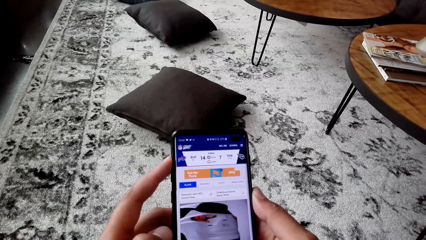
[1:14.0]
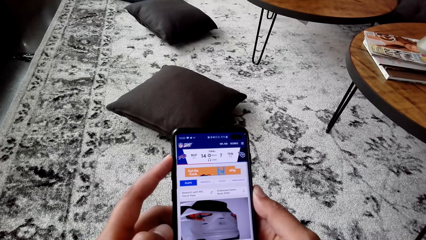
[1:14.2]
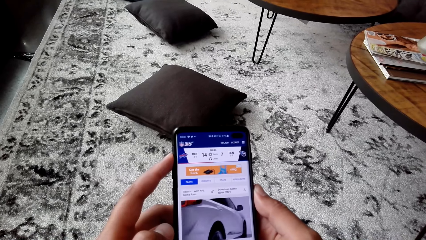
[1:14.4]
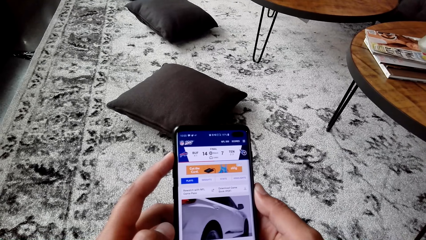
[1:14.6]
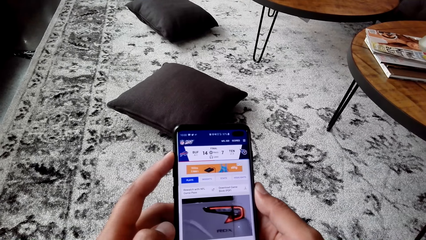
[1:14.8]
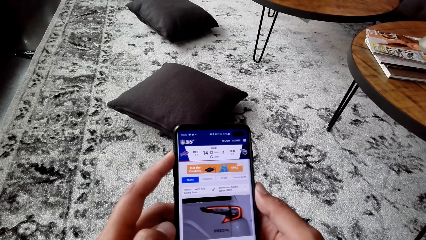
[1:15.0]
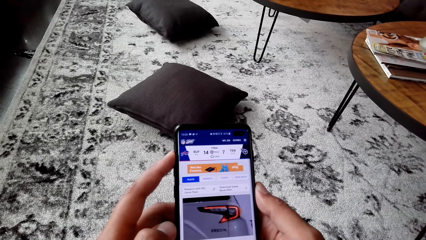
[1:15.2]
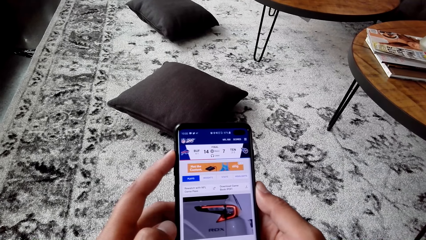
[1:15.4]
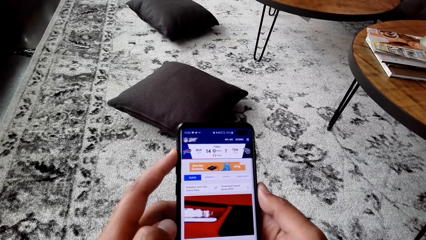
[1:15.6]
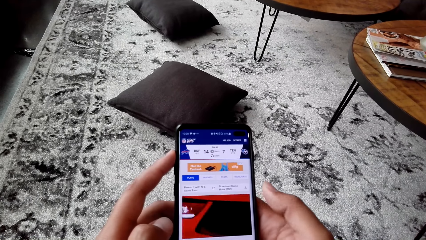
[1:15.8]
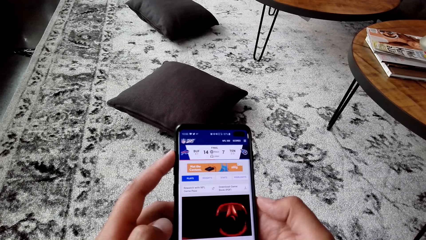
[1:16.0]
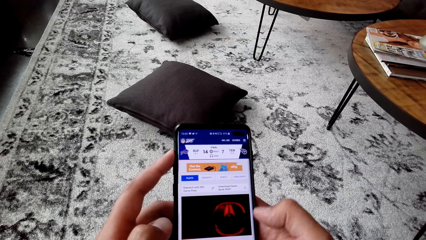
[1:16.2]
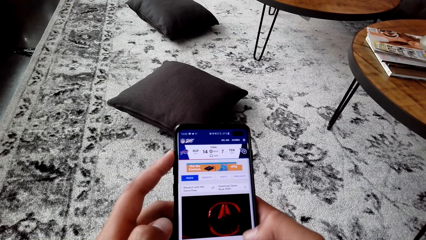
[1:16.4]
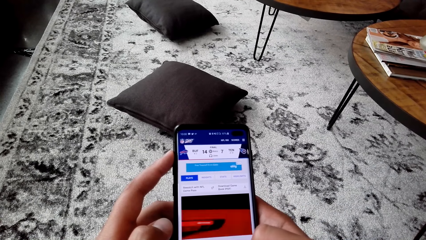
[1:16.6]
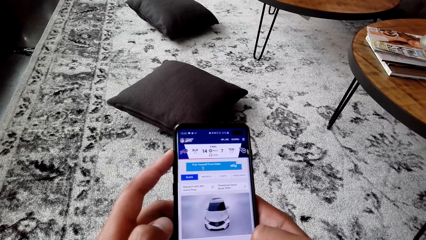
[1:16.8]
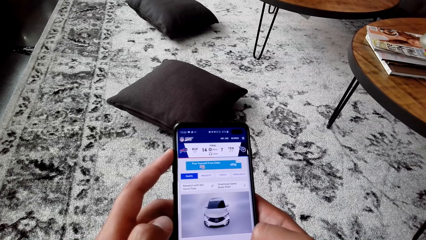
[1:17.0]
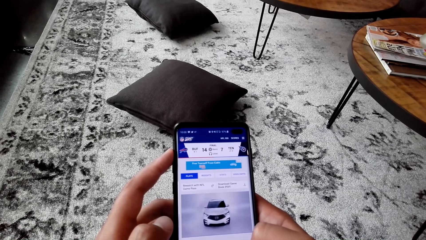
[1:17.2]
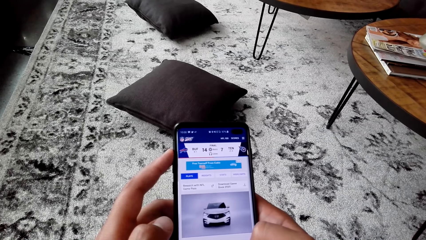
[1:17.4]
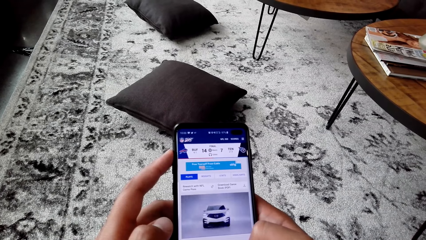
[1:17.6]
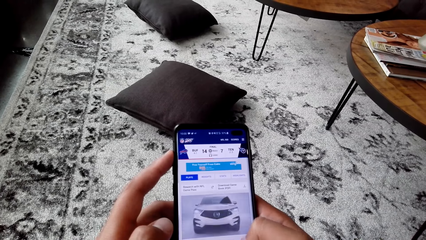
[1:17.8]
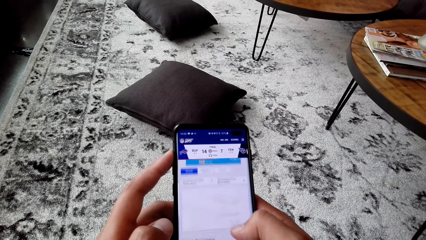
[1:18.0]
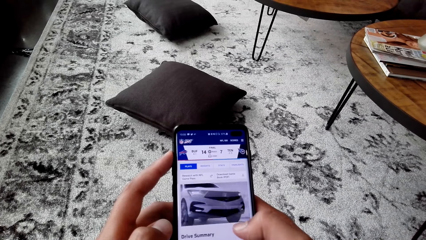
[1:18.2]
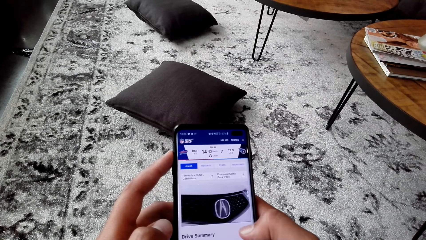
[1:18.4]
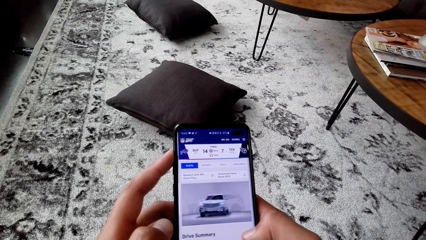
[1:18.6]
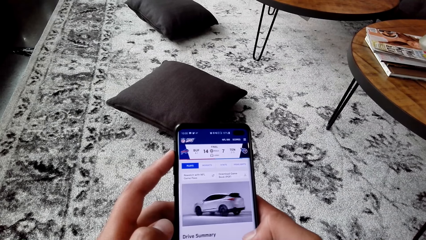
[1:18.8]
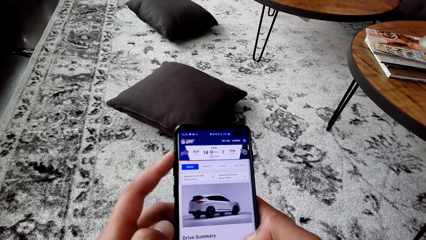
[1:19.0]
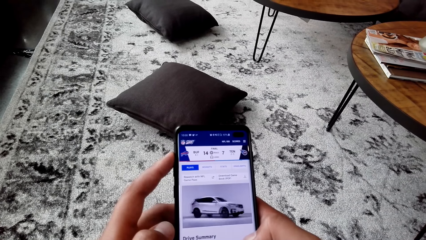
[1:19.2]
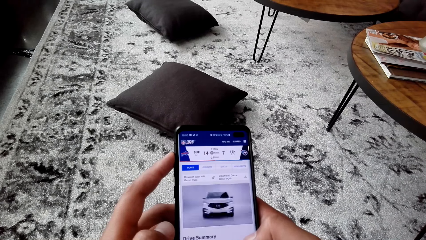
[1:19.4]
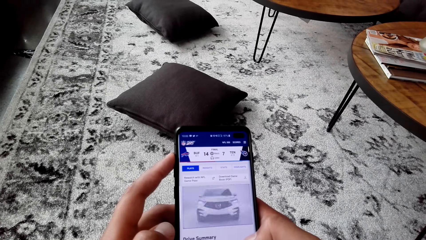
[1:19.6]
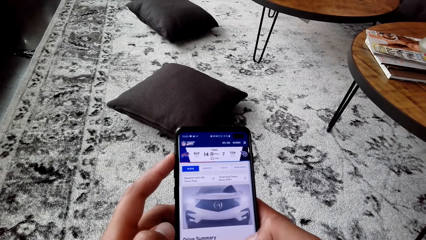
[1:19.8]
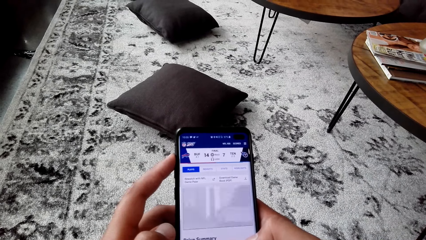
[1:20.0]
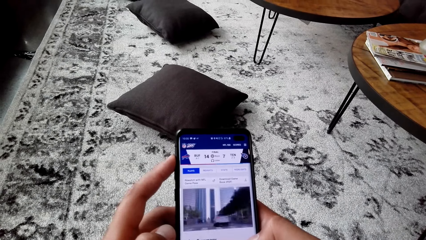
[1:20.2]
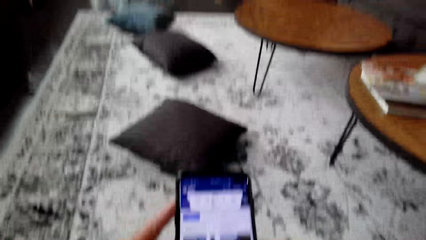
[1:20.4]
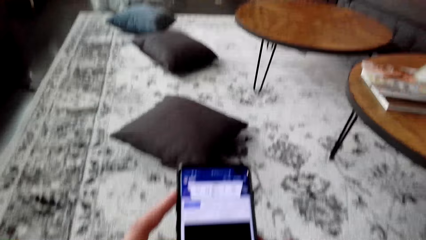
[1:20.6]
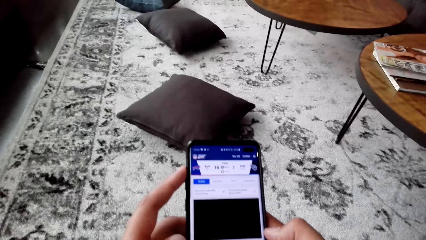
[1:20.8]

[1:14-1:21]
The camera wearer watches the phone.

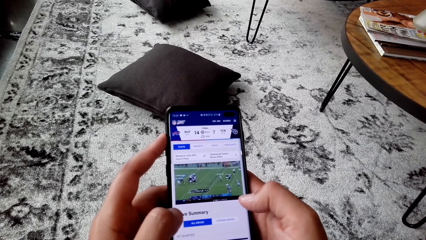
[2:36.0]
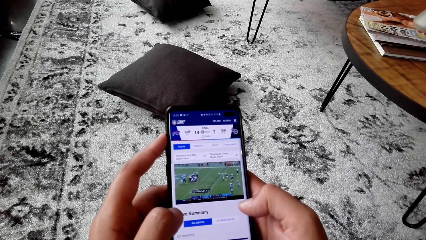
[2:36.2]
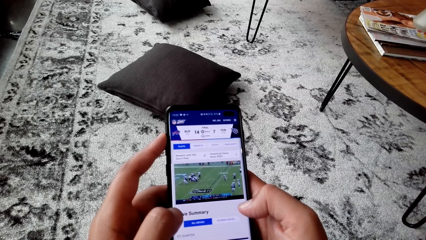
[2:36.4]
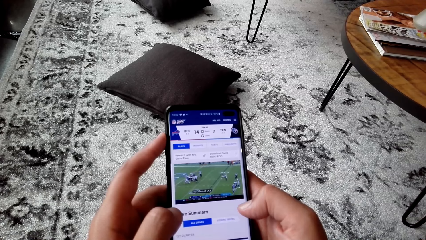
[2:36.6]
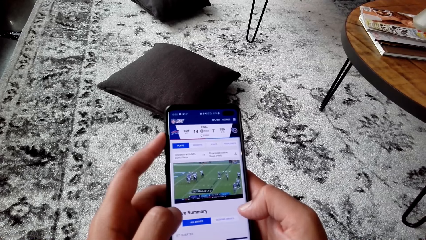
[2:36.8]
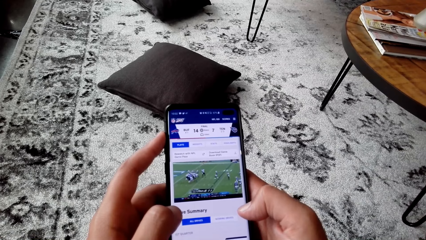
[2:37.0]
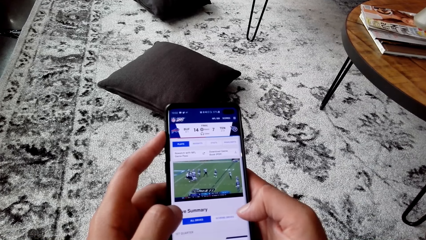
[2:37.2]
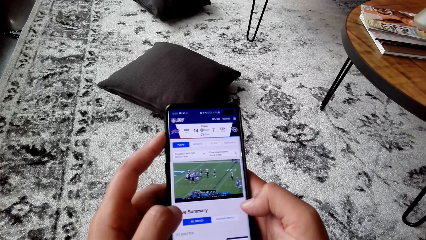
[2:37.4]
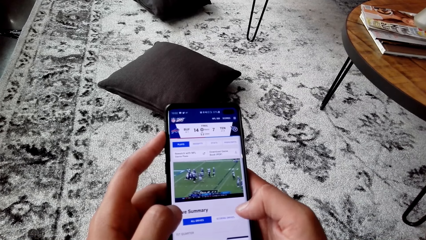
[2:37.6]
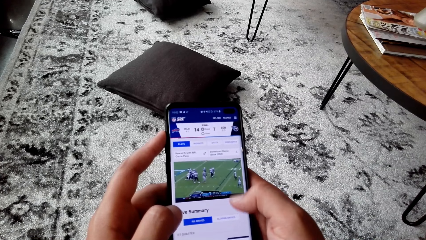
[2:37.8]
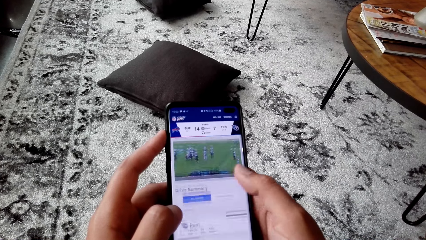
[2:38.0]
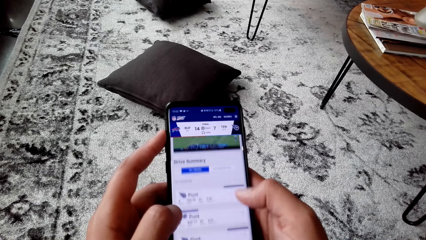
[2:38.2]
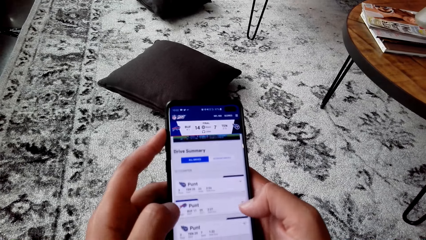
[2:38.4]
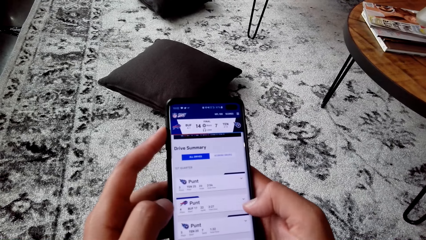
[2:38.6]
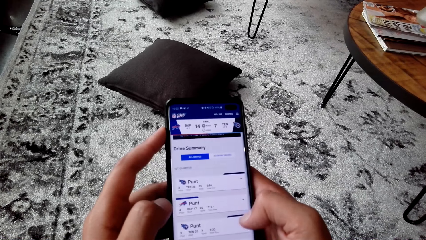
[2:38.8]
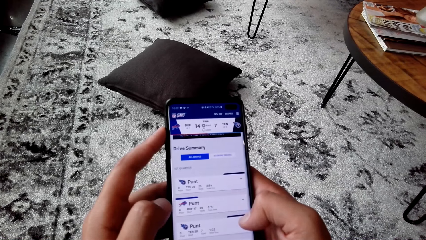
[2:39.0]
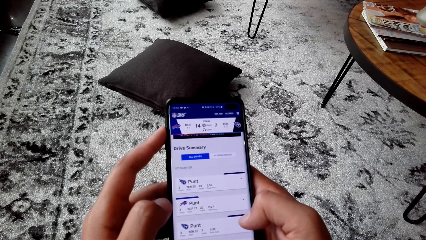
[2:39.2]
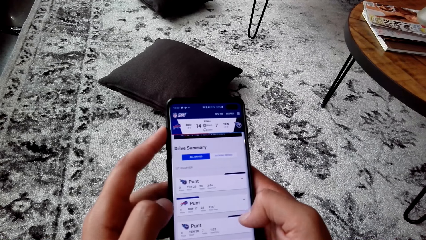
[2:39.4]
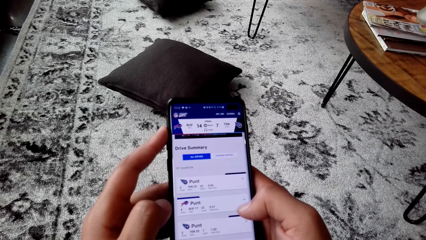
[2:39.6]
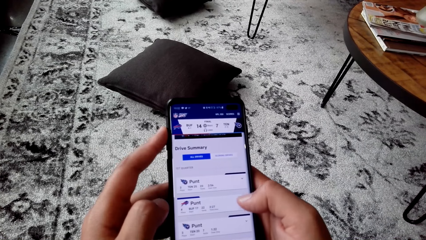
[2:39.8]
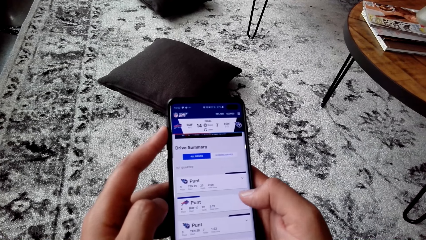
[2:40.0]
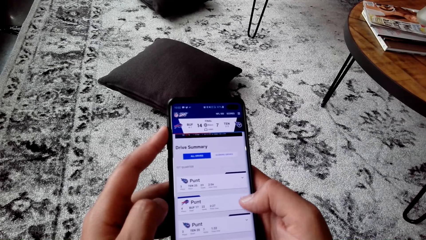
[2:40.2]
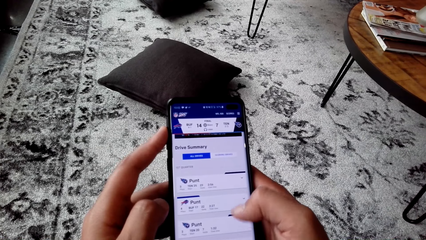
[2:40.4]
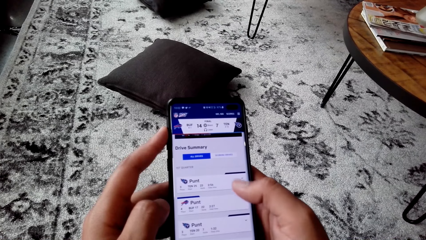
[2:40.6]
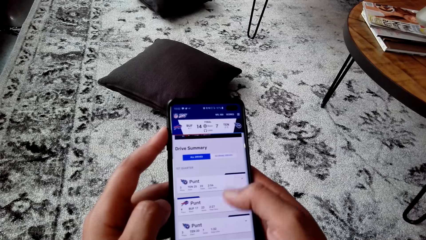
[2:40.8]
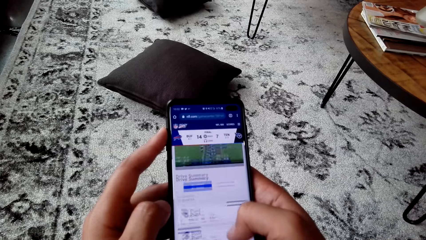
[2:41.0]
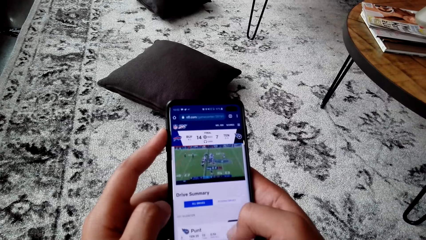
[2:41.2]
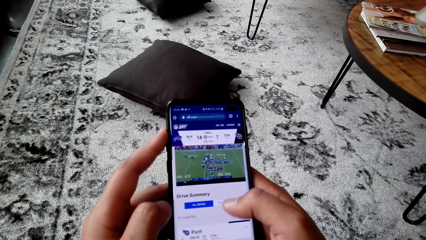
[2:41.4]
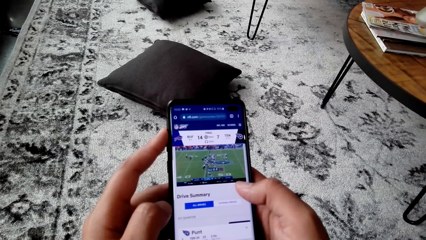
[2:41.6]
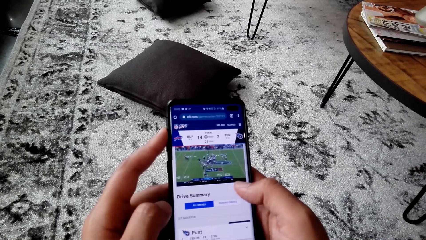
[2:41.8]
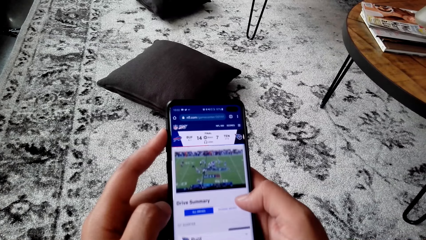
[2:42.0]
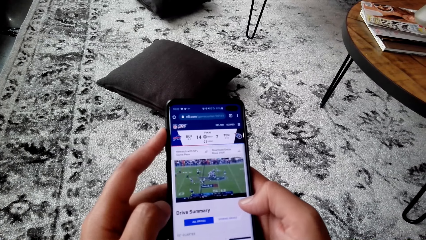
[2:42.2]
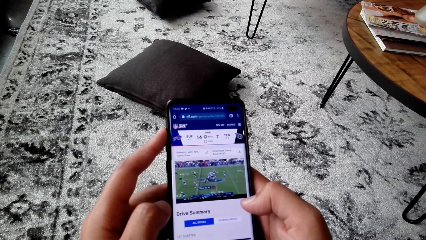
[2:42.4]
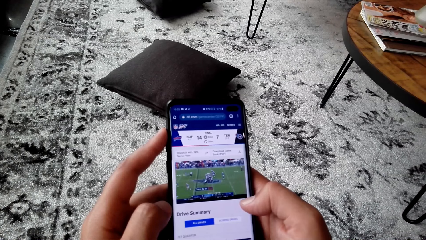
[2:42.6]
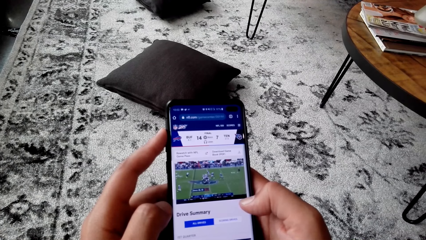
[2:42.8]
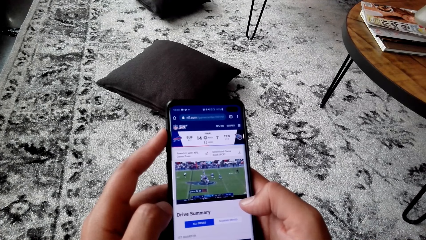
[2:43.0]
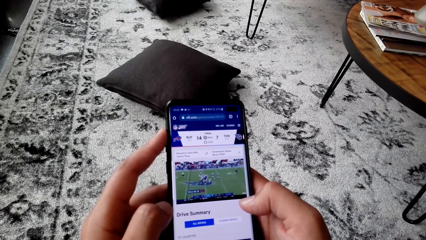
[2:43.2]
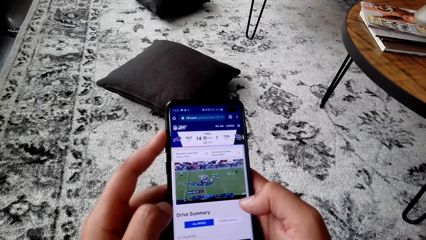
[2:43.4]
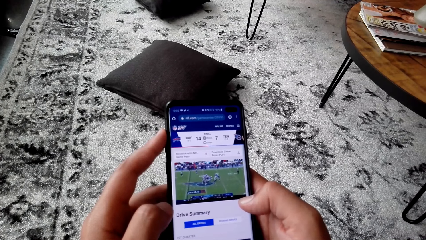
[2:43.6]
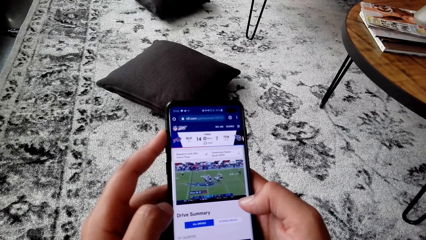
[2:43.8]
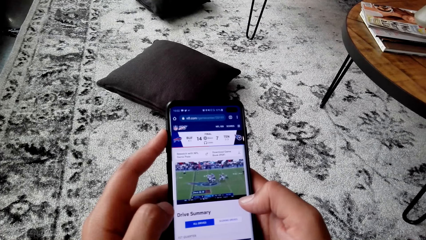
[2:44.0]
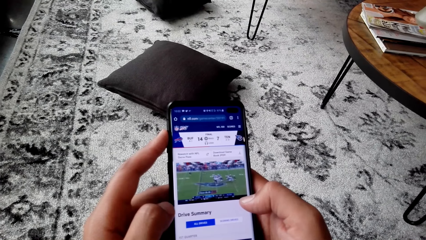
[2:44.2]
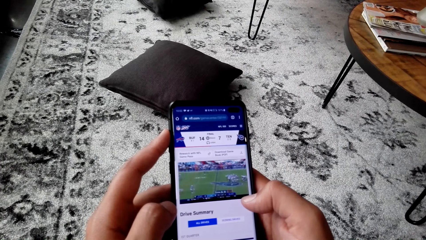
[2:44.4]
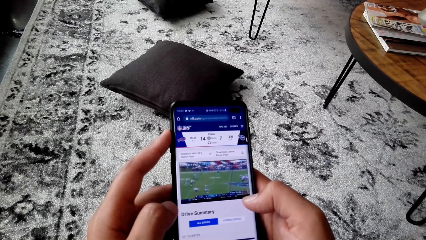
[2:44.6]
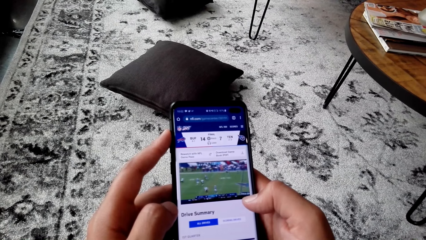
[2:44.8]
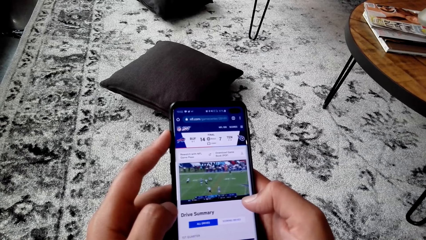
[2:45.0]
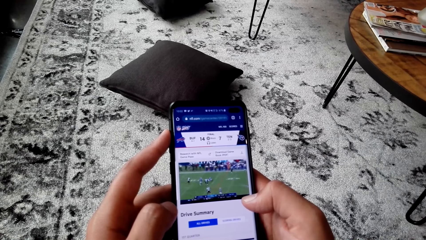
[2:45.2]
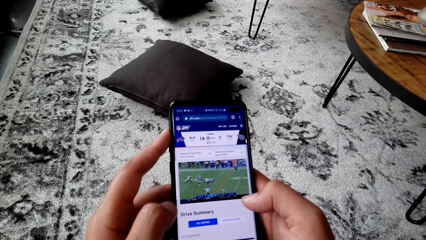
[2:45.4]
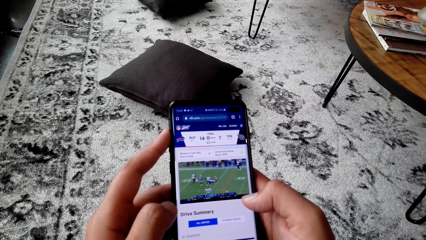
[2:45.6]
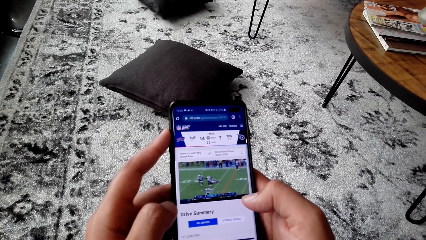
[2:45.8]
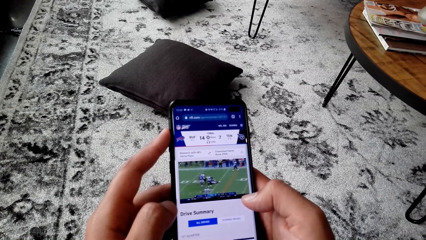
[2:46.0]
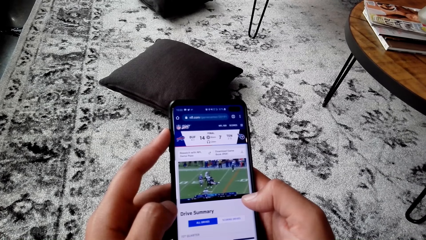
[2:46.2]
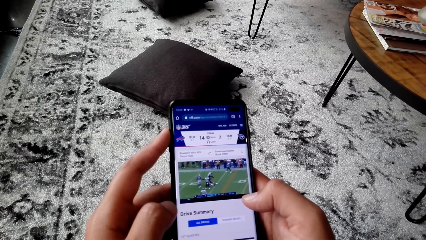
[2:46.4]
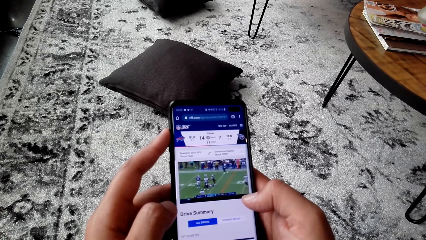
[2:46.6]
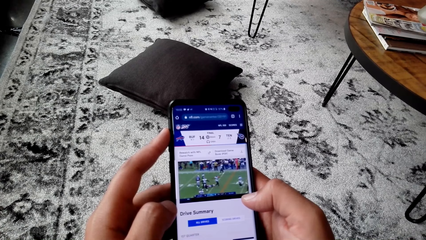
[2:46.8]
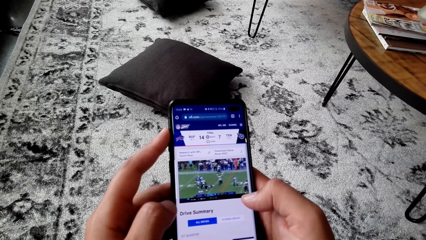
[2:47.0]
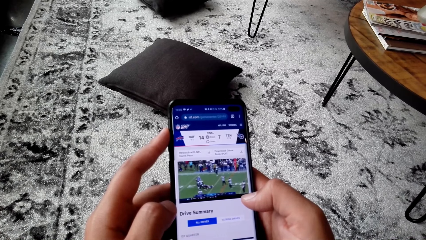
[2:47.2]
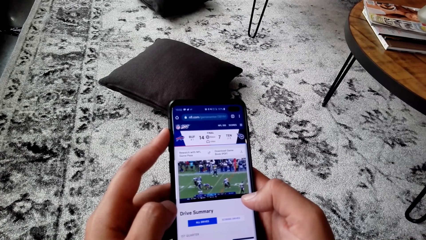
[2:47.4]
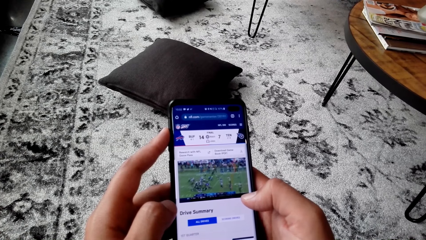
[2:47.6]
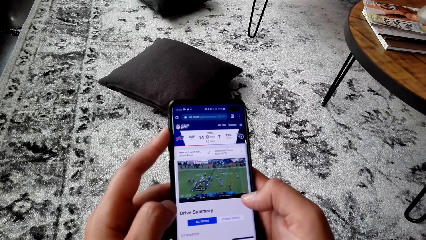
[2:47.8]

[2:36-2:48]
The camera wearer dials the phone. They watch the phone.
